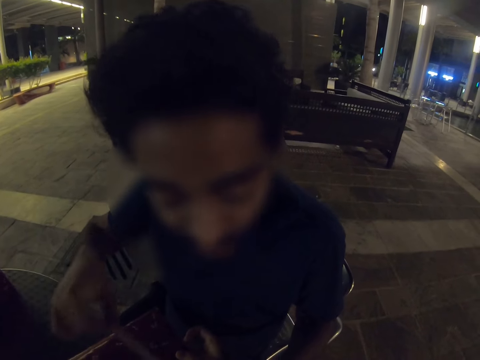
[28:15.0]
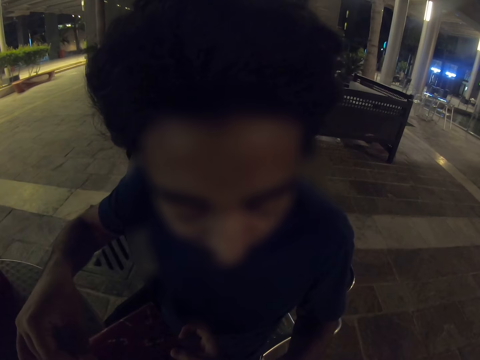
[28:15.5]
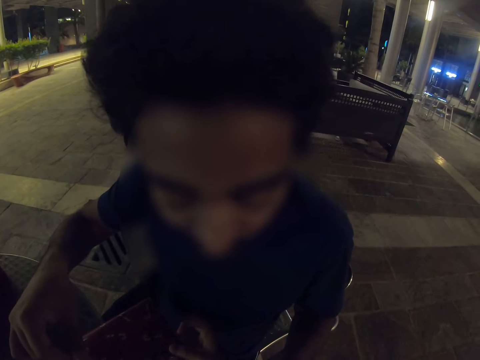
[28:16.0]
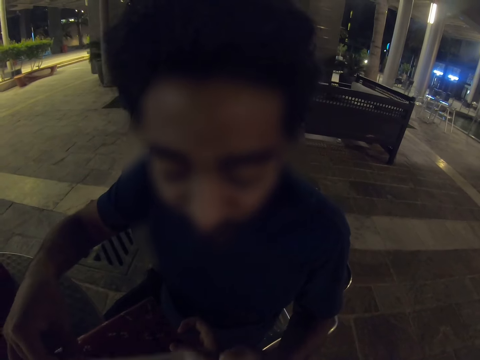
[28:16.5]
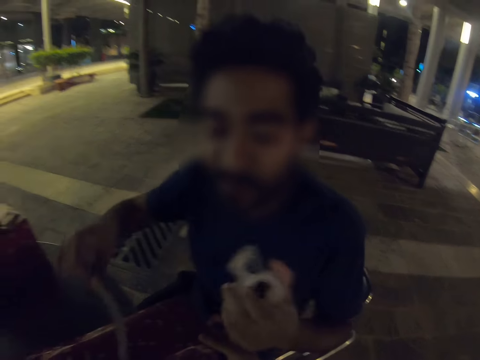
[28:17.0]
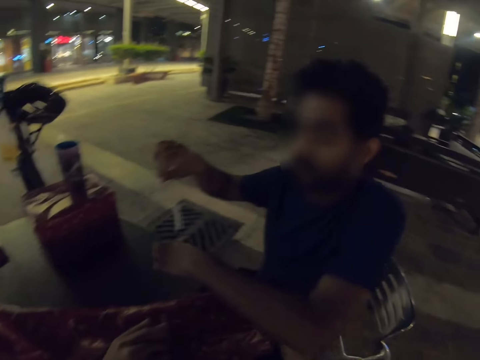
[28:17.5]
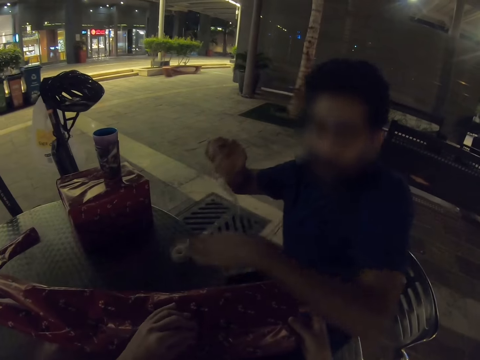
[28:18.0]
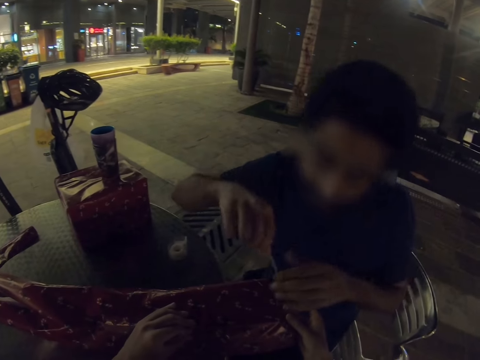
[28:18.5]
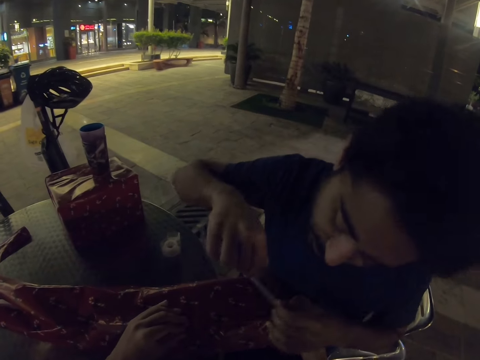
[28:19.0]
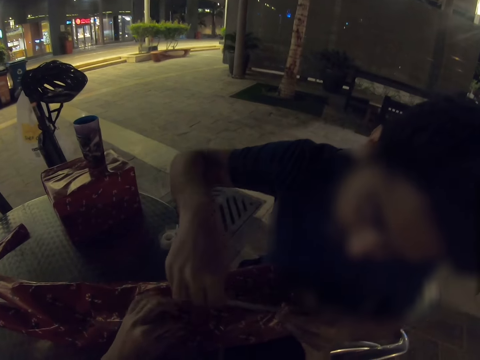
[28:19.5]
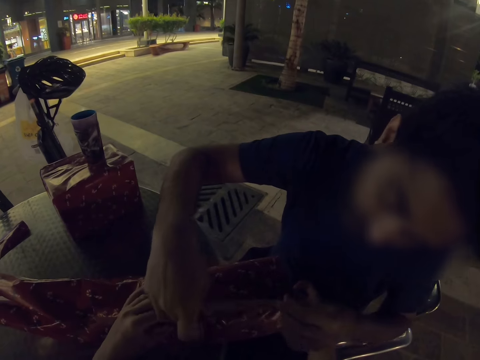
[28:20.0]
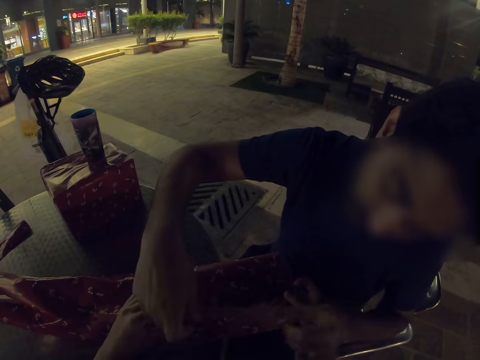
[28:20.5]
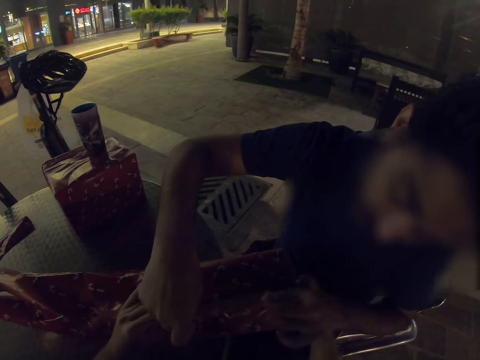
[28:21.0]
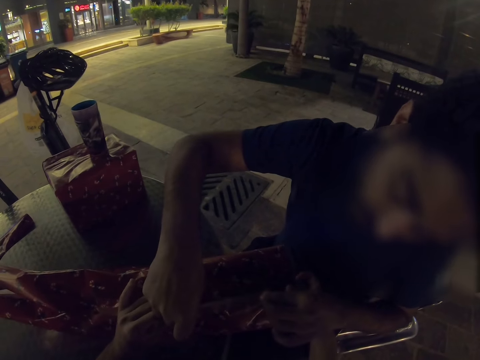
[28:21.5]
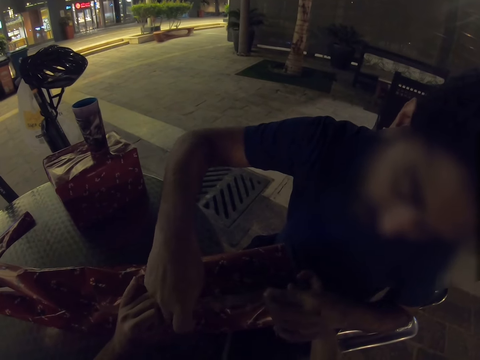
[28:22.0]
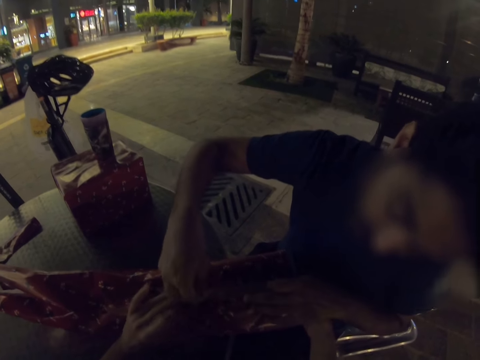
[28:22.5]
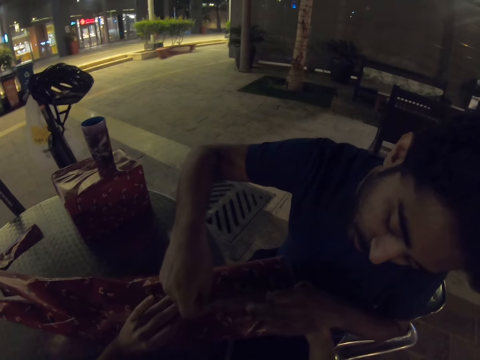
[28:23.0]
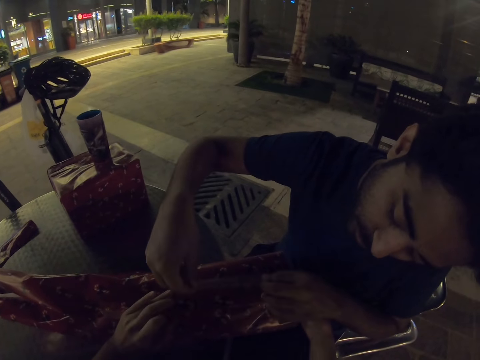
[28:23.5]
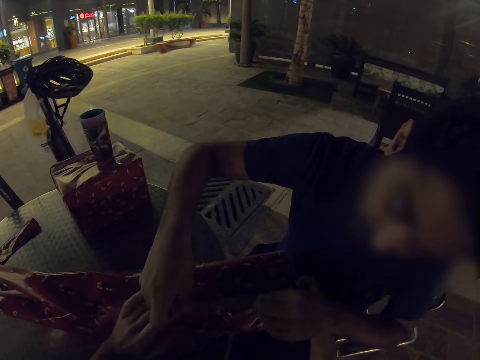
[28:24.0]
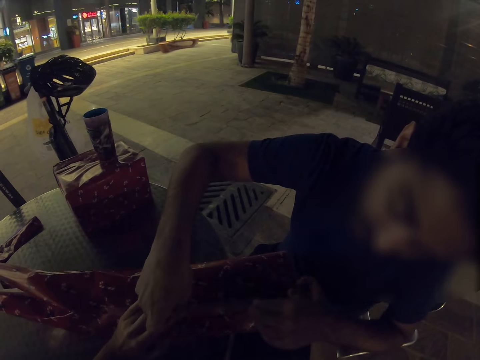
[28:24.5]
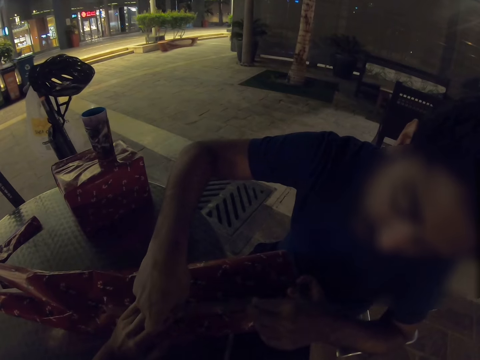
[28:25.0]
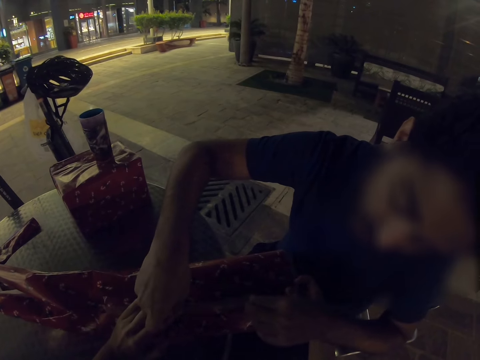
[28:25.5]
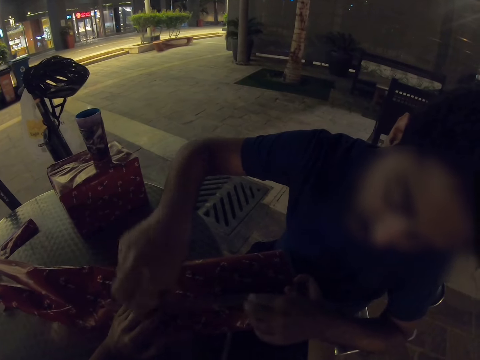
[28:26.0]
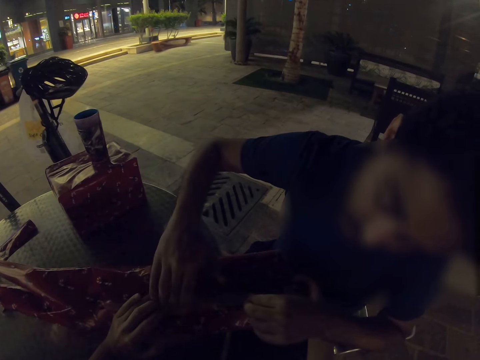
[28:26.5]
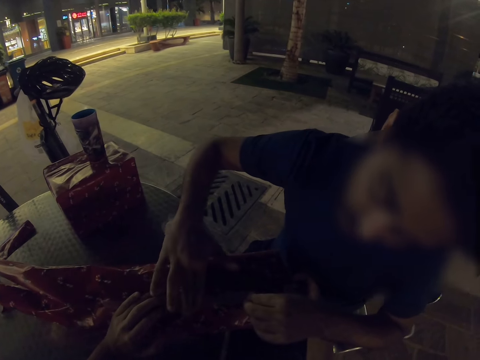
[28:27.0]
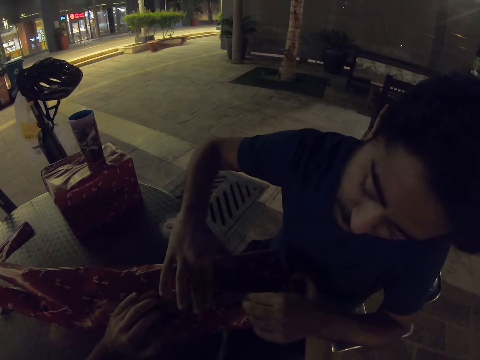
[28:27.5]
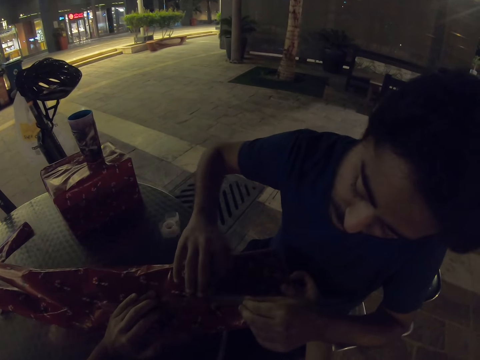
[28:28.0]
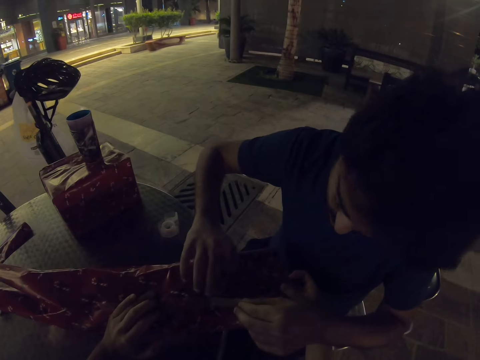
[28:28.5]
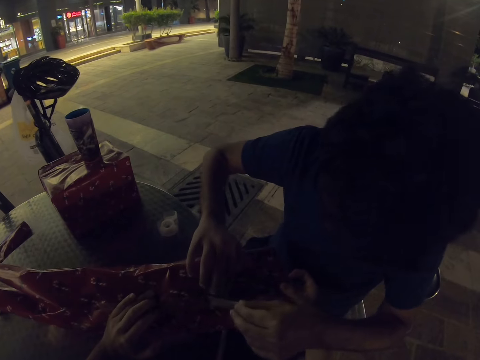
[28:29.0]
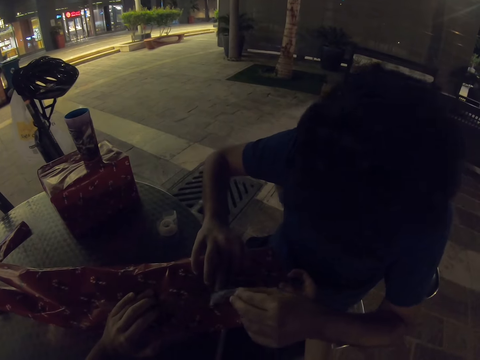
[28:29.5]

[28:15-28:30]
A man cuts a piece of cello tape, puts the cello tape on the table and seals a gift with the cello tape.

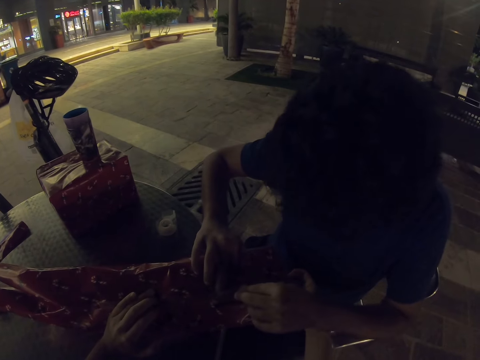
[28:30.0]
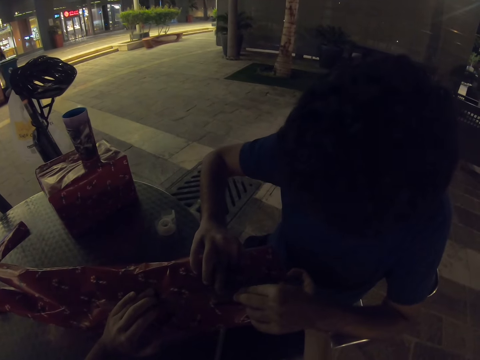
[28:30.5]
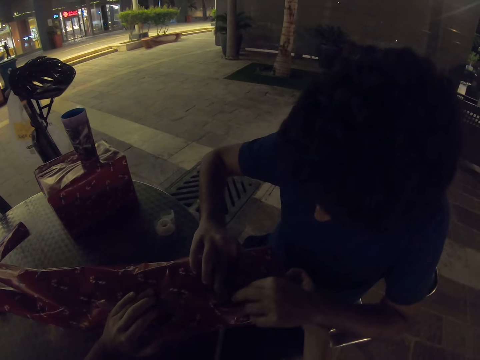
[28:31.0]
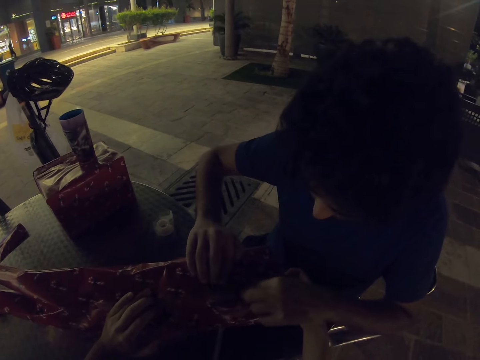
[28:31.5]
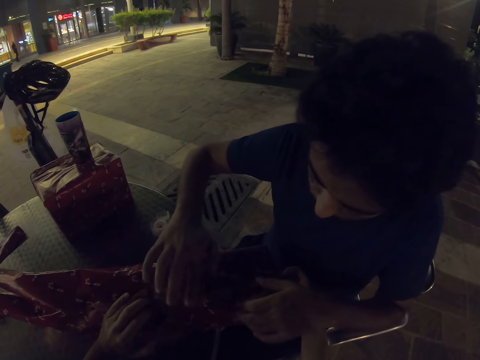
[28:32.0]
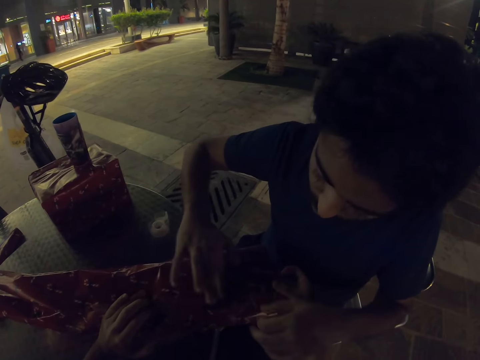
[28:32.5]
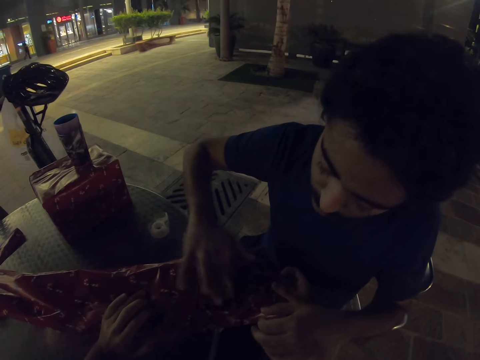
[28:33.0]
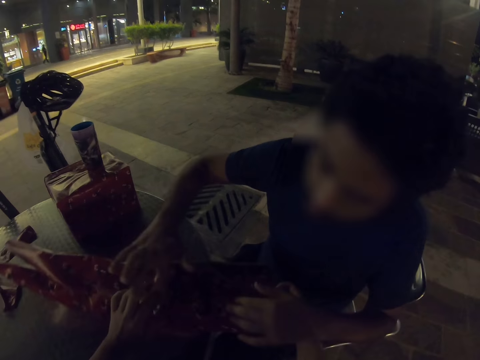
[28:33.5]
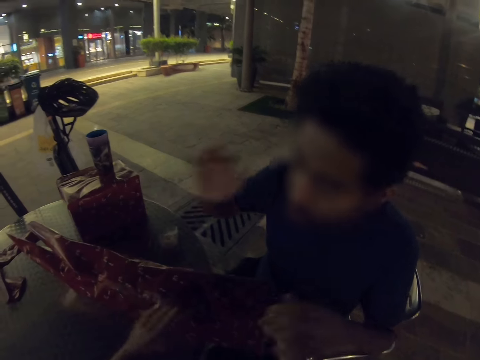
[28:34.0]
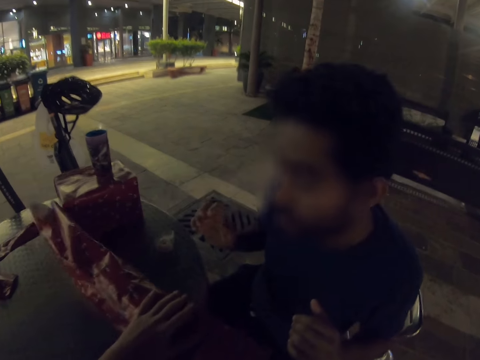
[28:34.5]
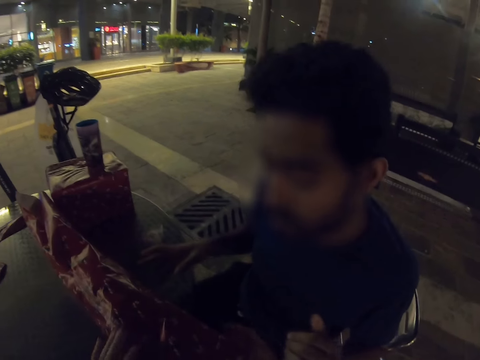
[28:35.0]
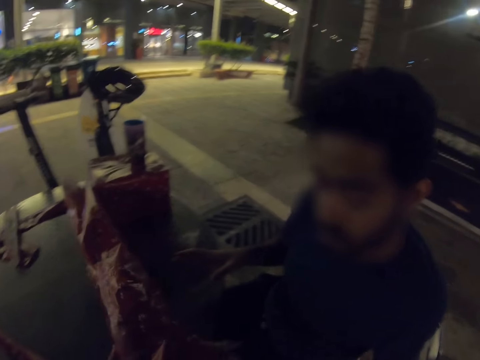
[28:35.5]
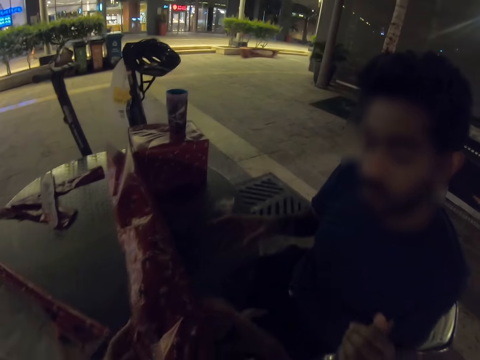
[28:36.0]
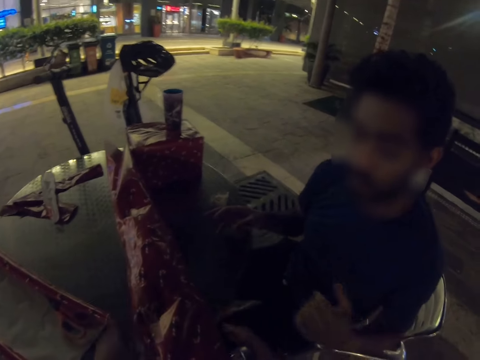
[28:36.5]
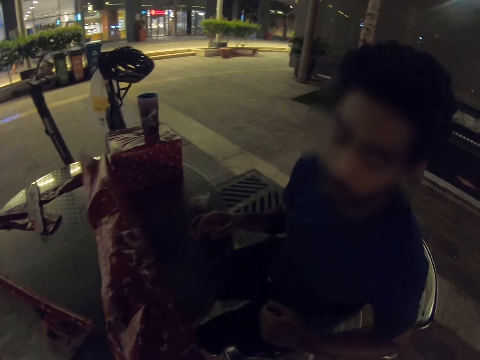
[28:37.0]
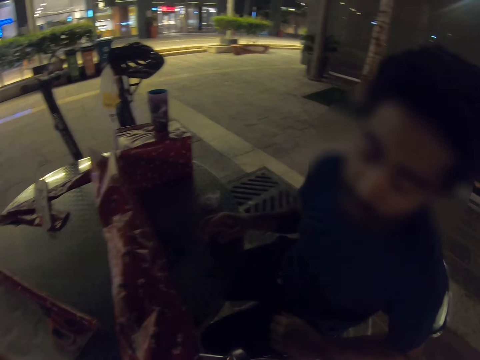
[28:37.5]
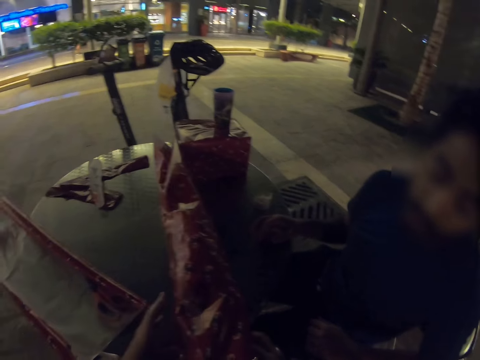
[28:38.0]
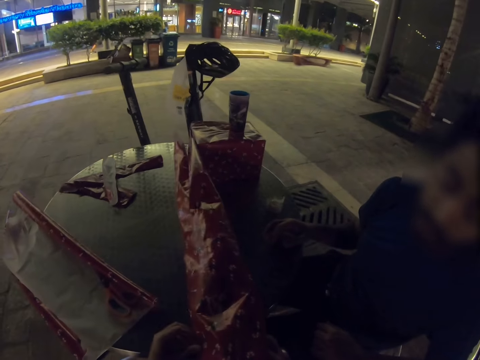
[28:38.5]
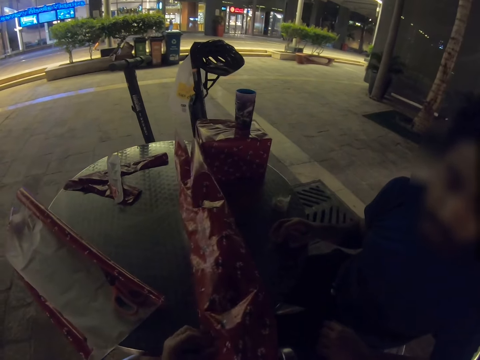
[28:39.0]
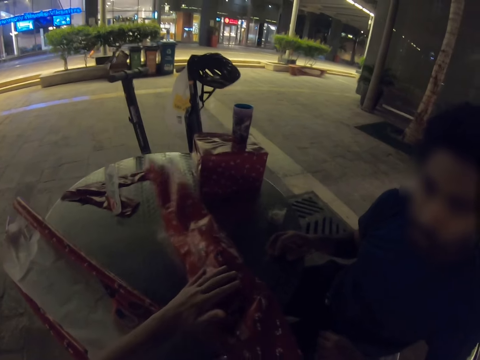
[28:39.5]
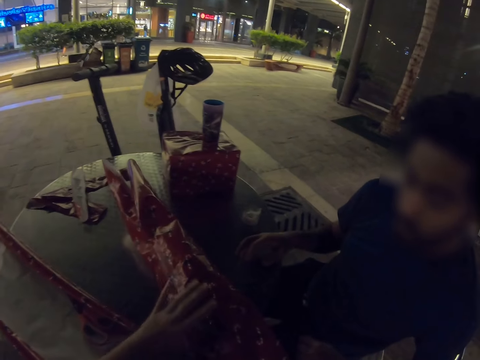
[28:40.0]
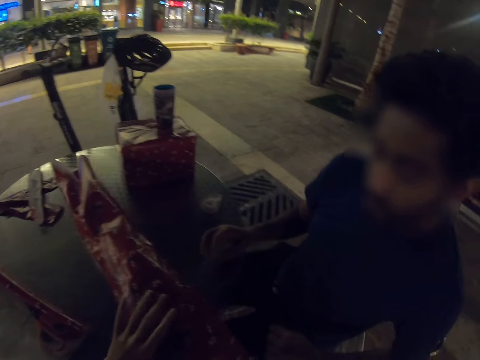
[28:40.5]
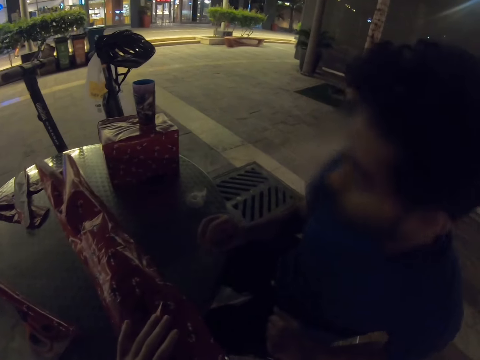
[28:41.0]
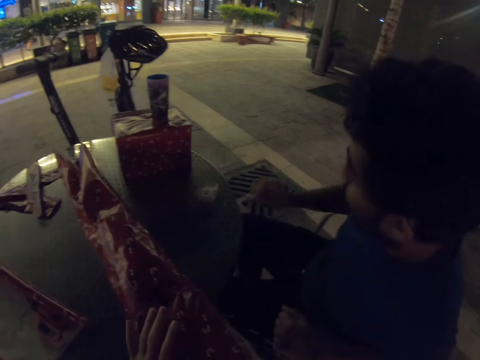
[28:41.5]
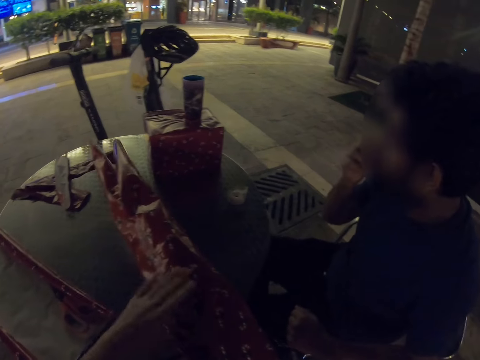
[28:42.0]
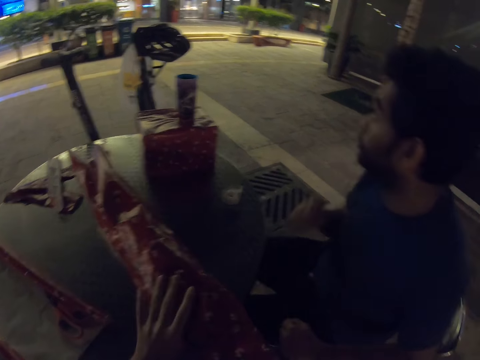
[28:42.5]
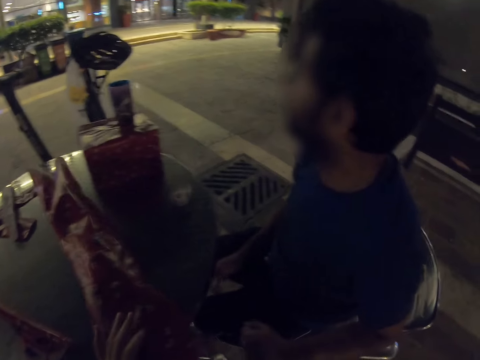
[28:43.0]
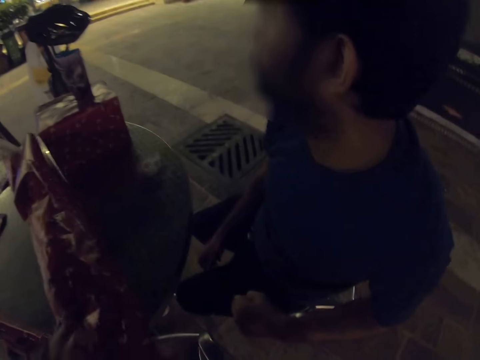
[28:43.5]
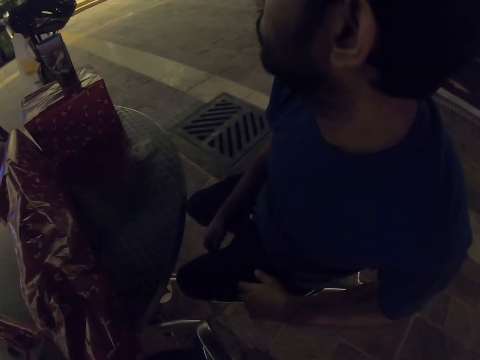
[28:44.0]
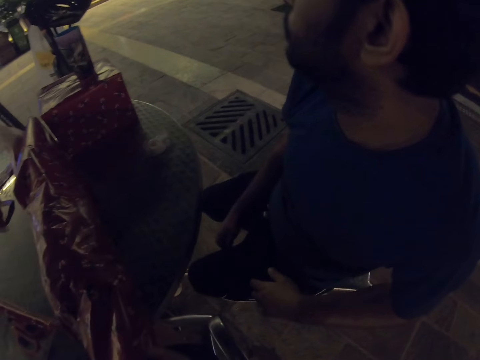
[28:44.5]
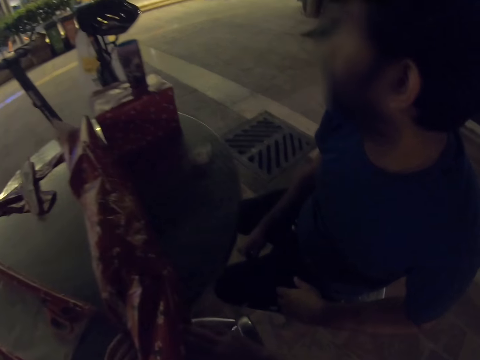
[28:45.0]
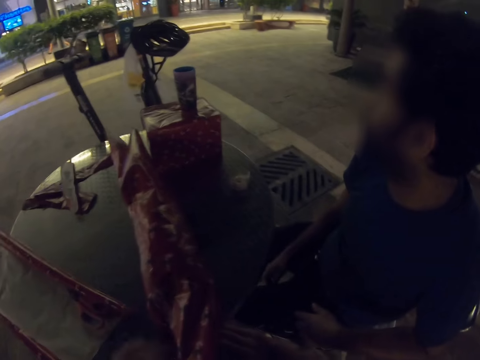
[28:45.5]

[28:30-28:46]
The camera wearer pulls the gift. They wrap the gift.
